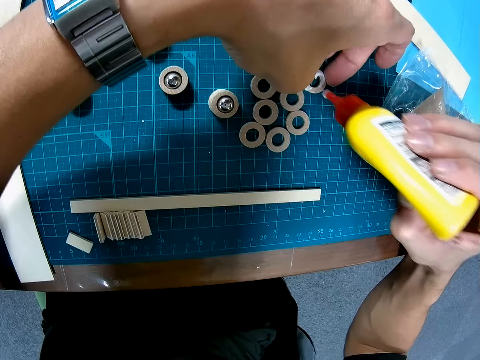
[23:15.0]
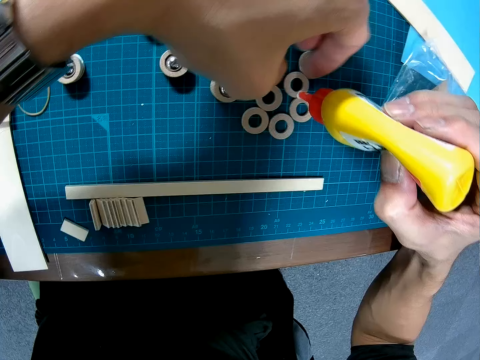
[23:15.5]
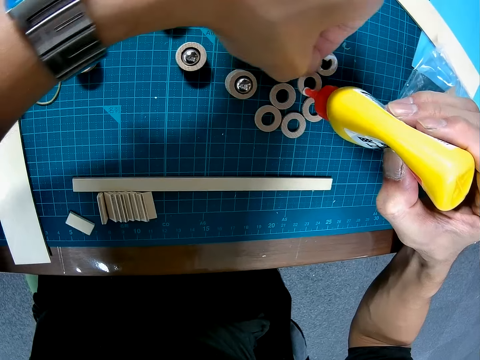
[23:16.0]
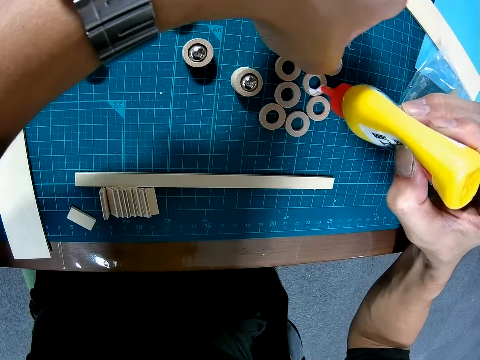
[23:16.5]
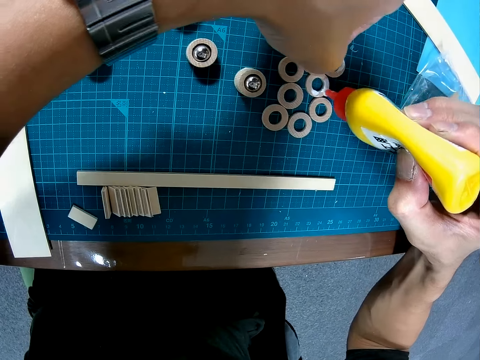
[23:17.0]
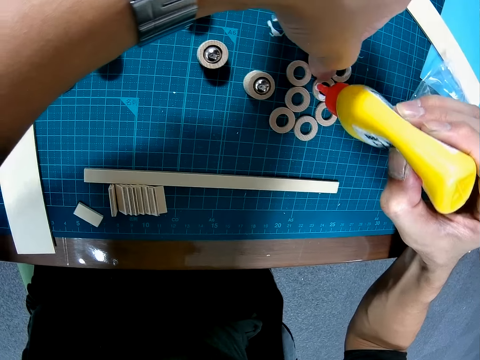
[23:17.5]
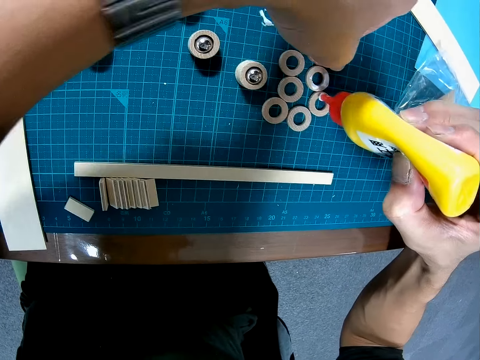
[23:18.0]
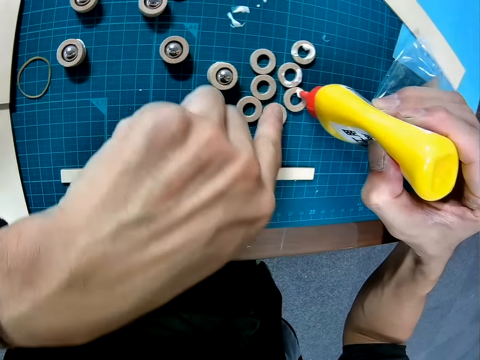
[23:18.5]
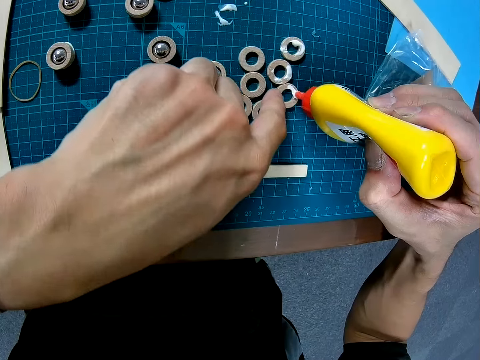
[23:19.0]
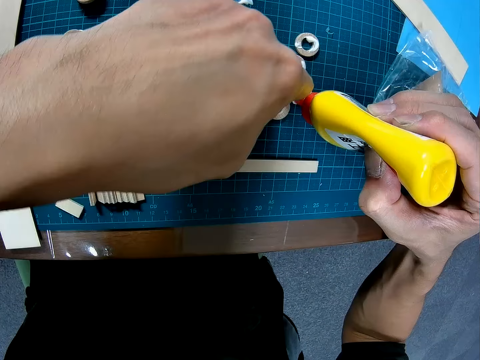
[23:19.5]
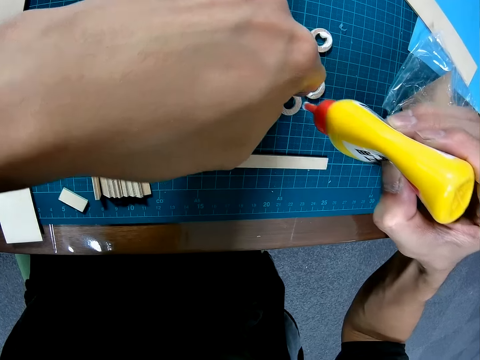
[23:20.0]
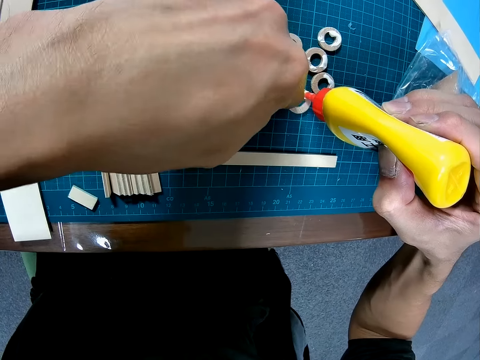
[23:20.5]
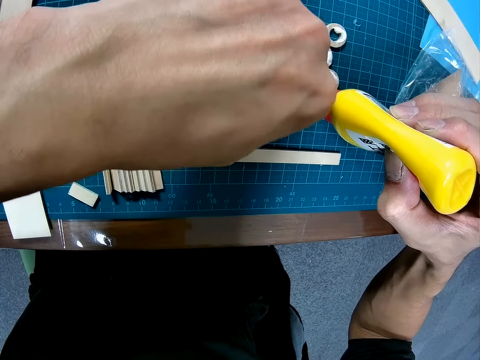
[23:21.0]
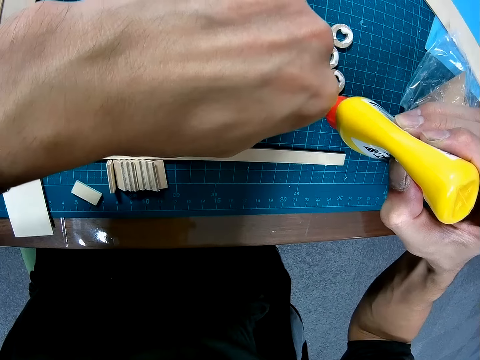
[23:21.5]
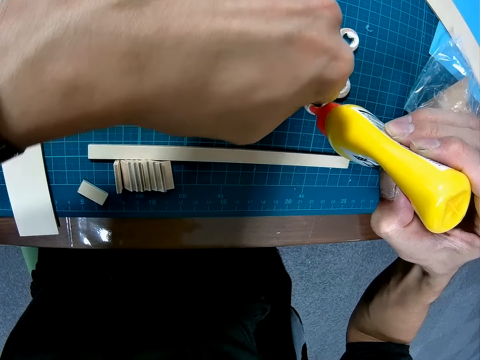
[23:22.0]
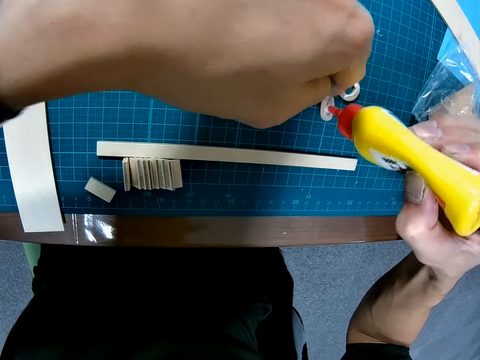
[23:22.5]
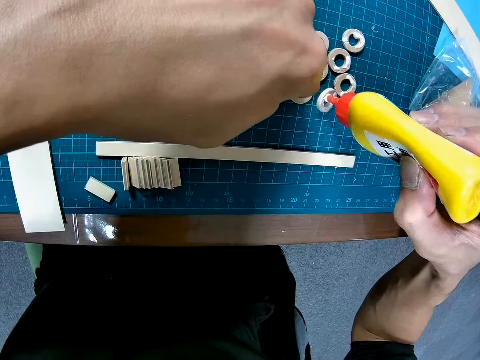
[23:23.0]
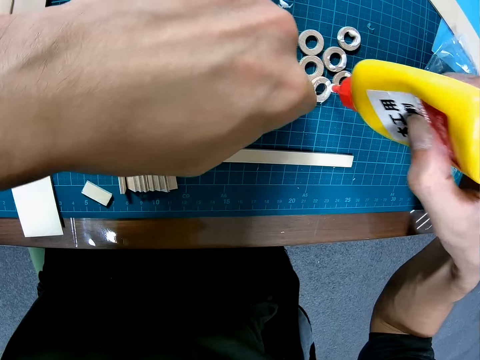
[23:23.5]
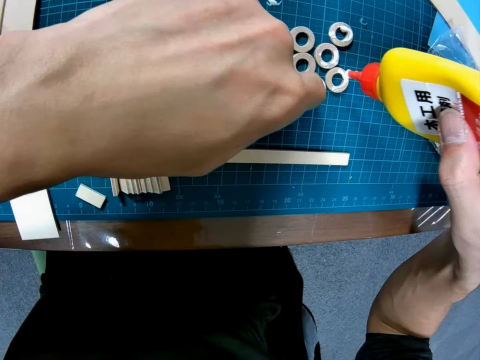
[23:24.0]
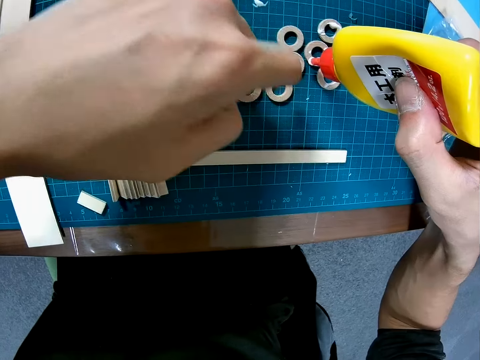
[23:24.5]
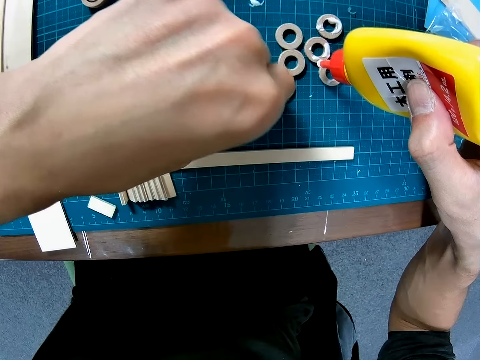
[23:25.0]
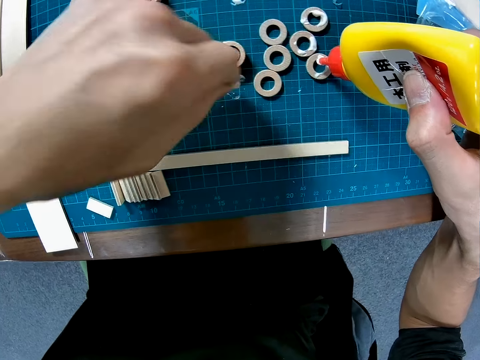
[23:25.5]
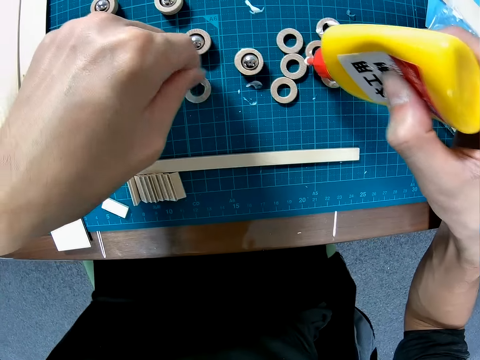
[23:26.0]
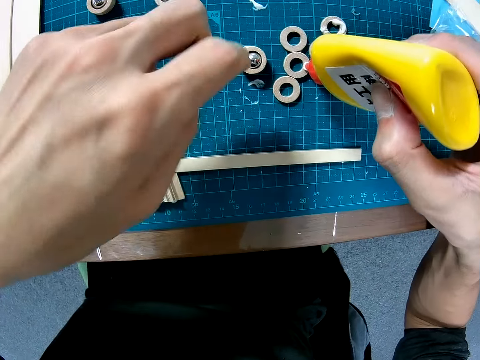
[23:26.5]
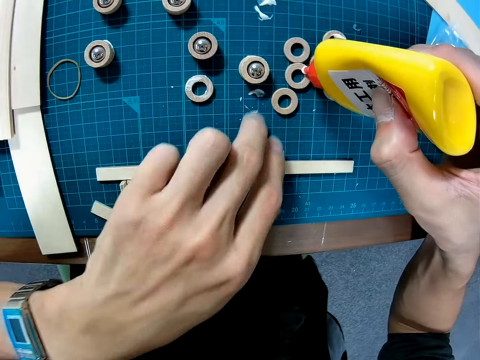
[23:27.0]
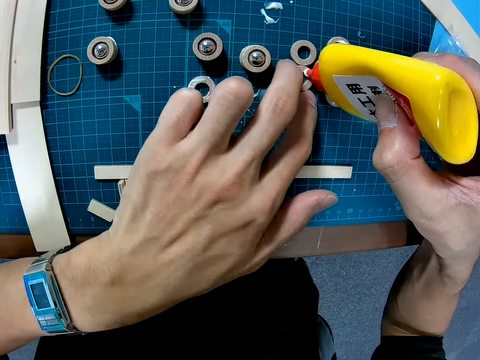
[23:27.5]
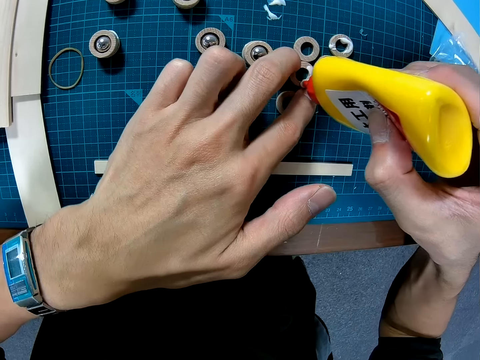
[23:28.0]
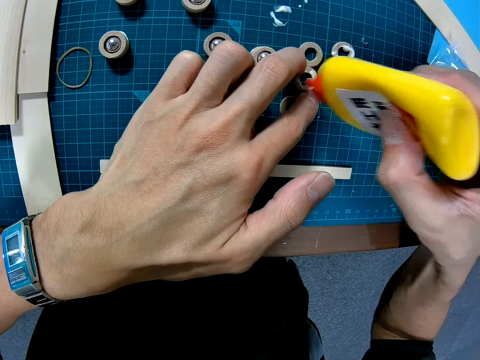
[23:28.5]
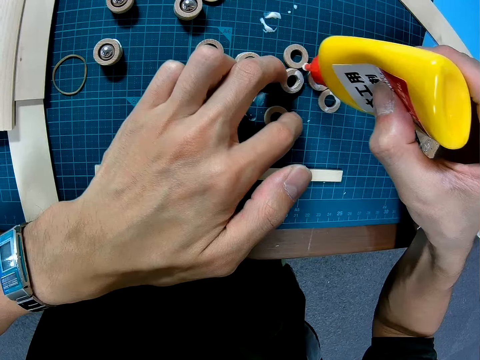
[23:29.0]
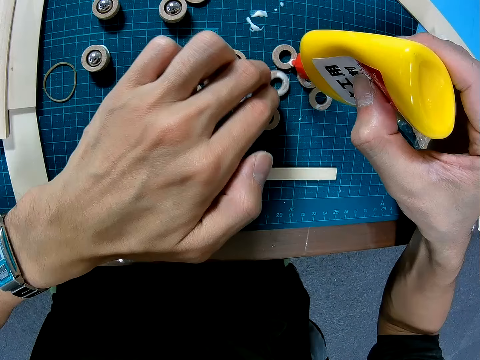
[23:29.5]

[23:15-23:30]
The camera wearer glues a piece of wood repeatedly.

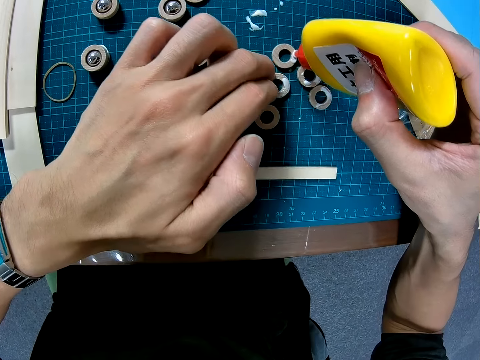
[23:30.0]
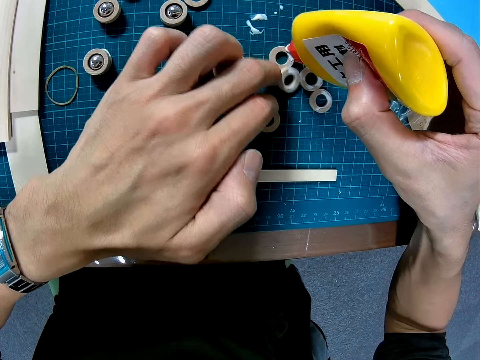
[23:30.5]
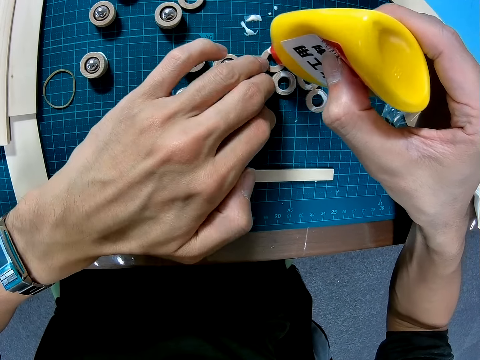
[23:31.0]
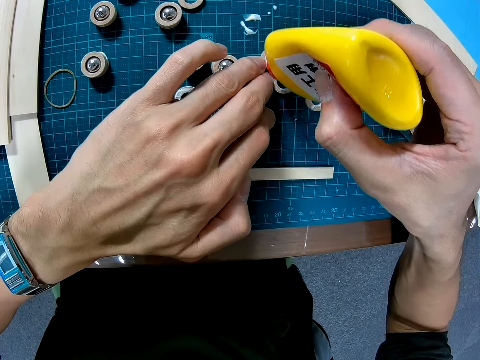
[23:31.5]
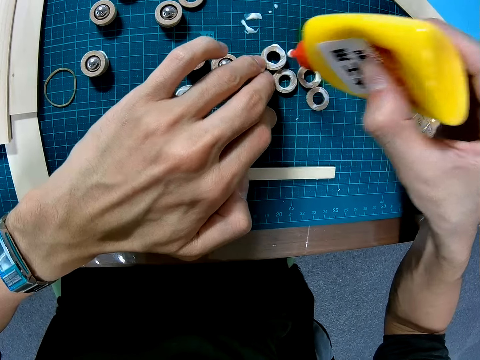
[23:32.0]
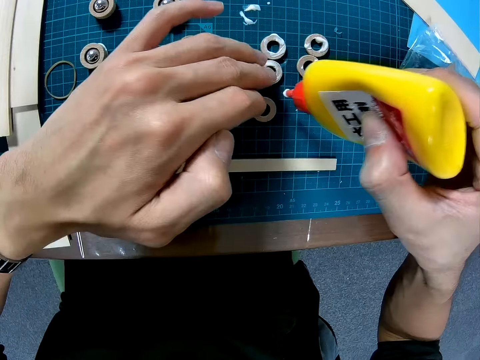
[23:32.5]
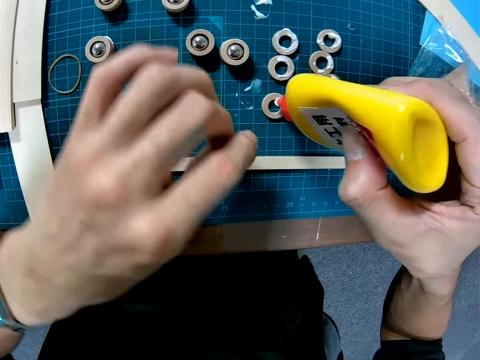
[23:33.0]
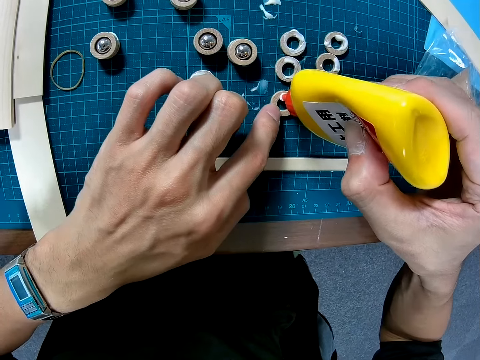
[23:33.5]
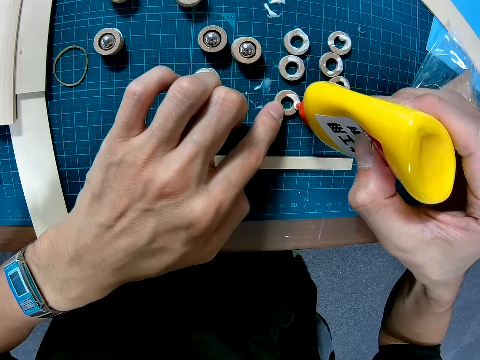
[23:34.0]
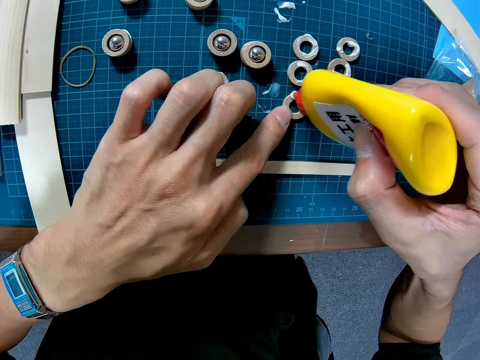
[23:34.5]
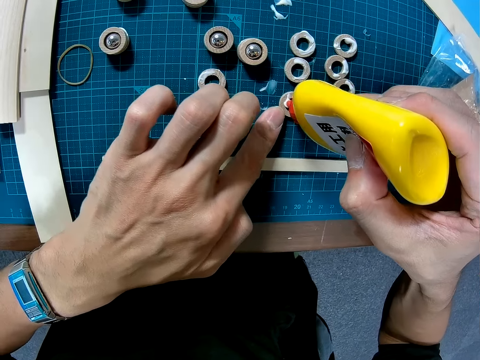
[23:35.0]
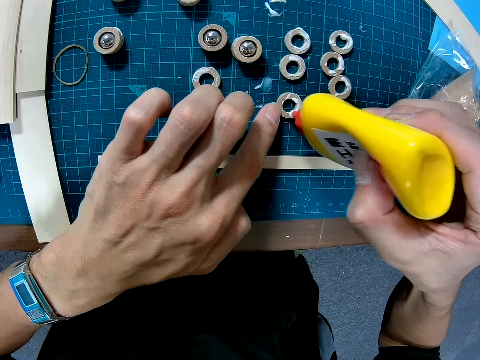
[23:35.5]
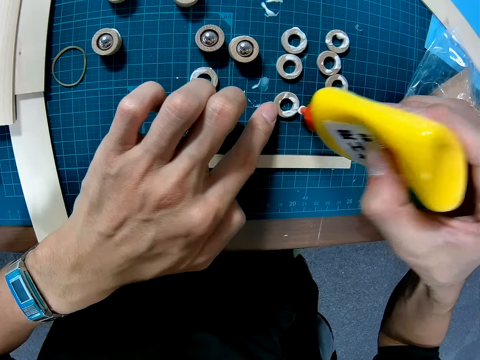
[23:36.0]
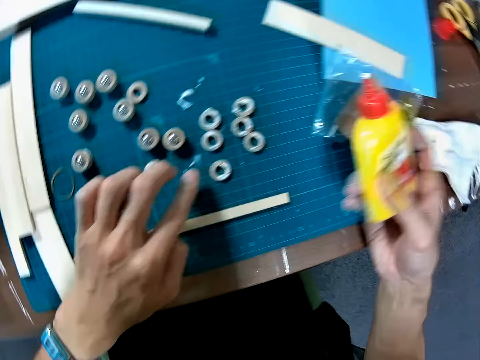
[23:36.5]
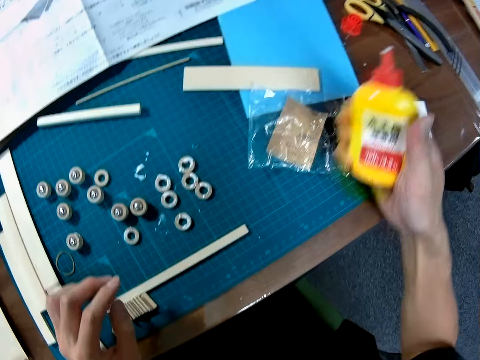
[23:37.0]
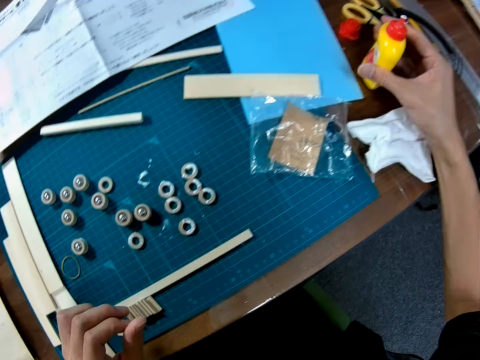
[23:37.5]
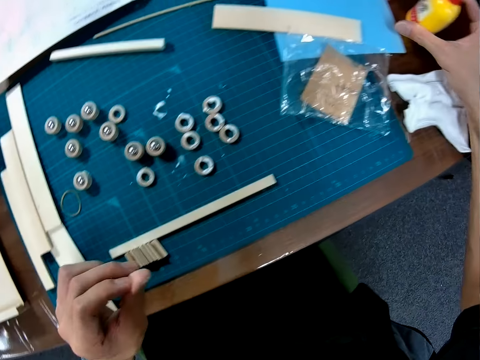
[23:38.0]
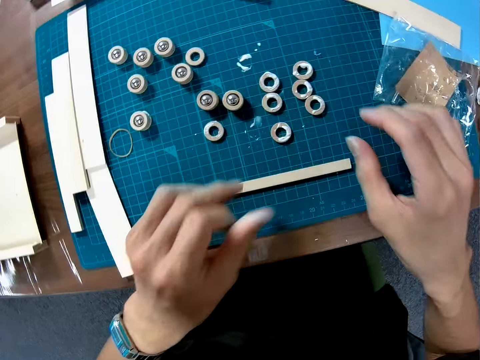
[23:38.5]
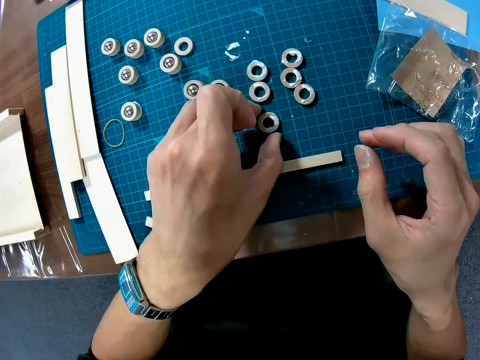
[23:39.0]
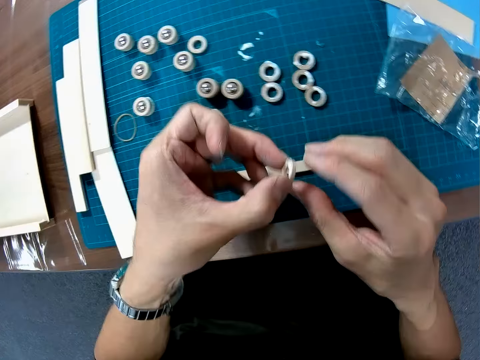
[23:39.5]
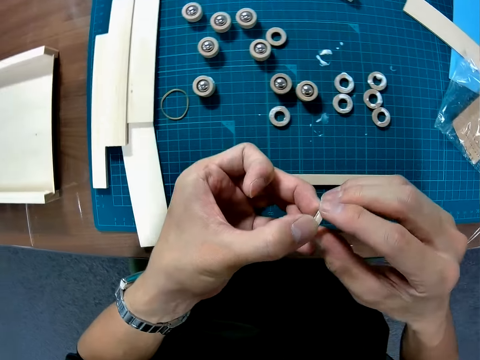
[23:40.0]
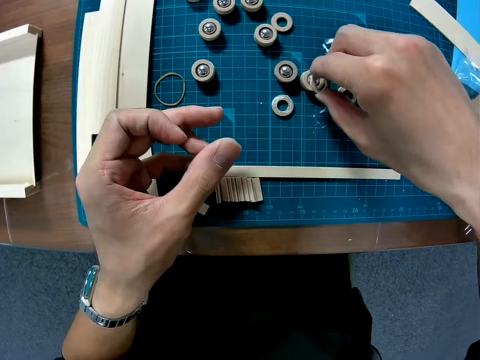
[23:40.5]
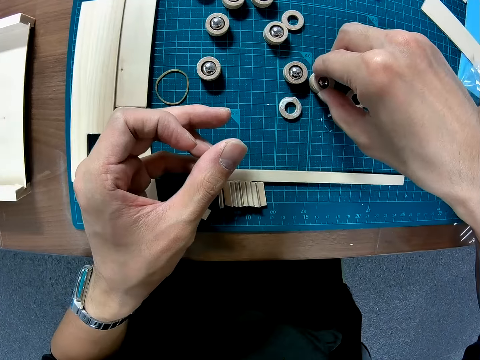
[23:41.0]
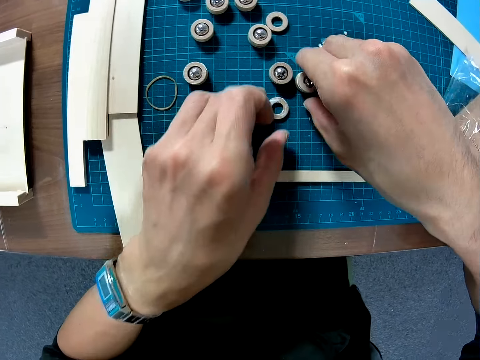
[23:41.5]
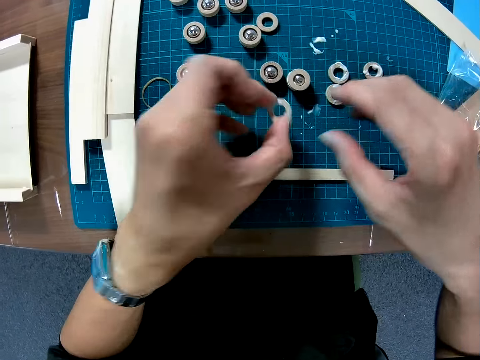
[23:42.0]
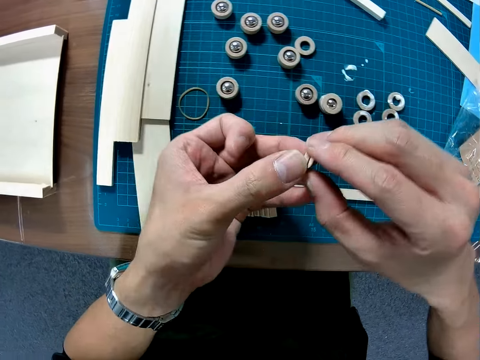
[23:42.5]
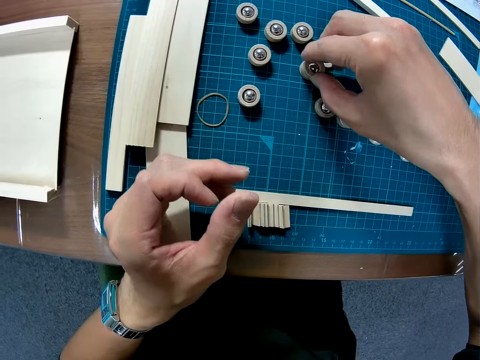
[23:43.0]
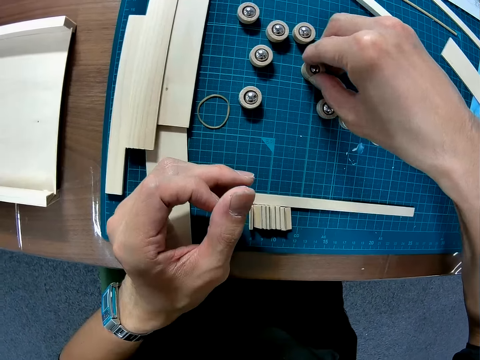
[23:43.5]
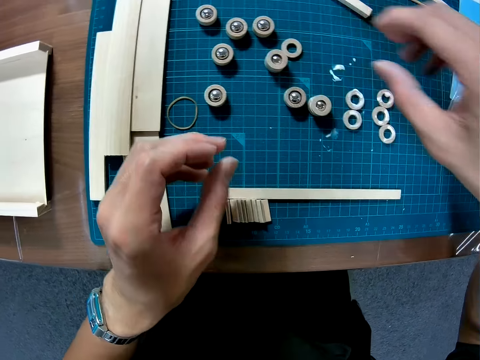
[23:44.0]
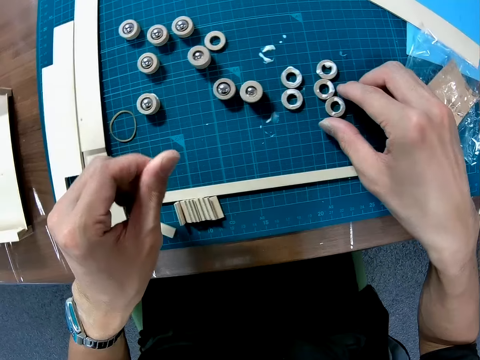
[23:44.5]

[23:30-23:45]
The camera wearer glues a piece of wood. They glue a piece of wood again. They drop the glue on the table. They pick up a small wood with glue on it. They place the small wood on another small wood with a small silver ball. They pick up another small wood with glue on it. They place the small wood on another small wood with a small silver ball.
